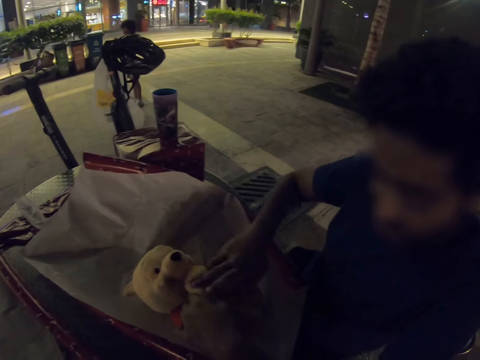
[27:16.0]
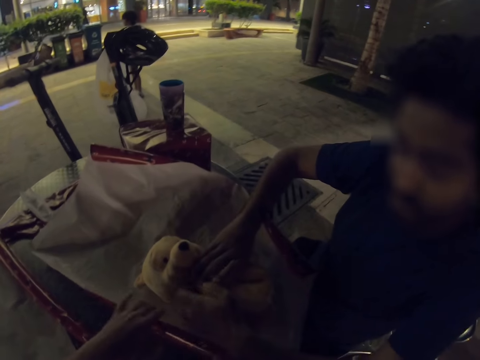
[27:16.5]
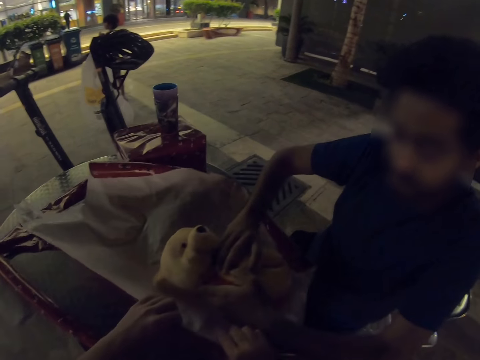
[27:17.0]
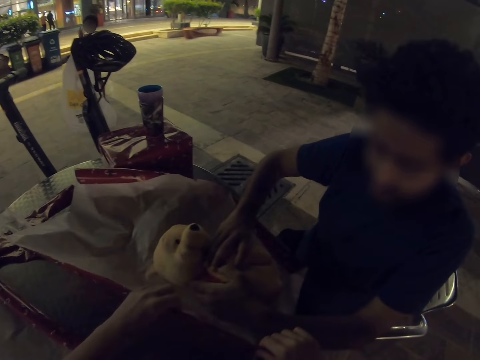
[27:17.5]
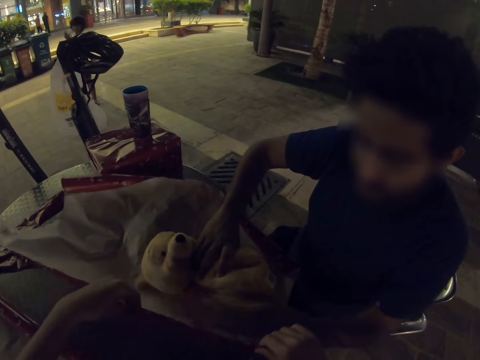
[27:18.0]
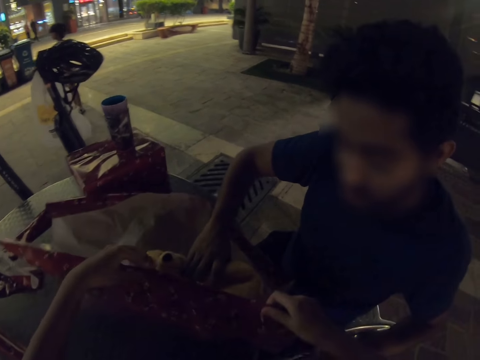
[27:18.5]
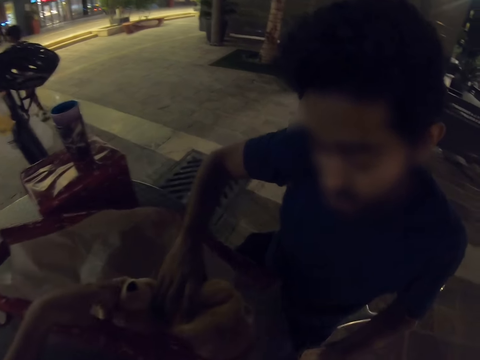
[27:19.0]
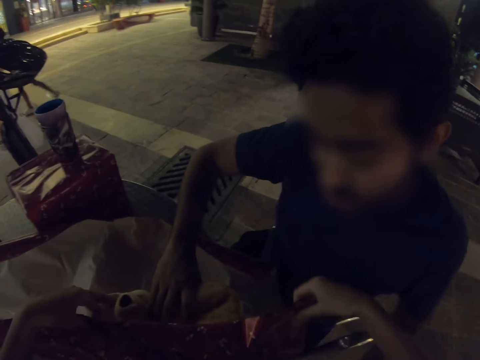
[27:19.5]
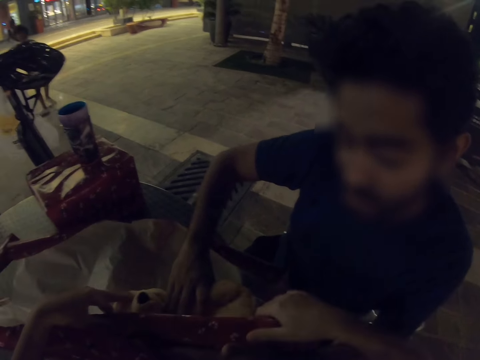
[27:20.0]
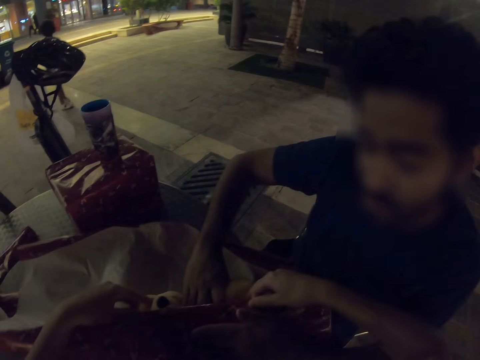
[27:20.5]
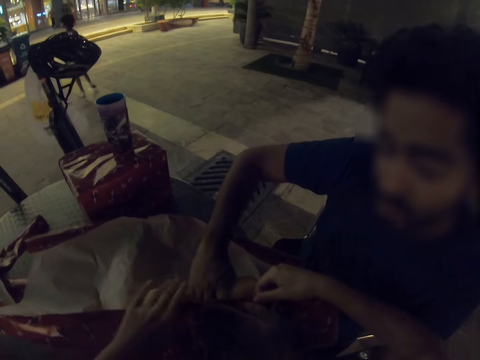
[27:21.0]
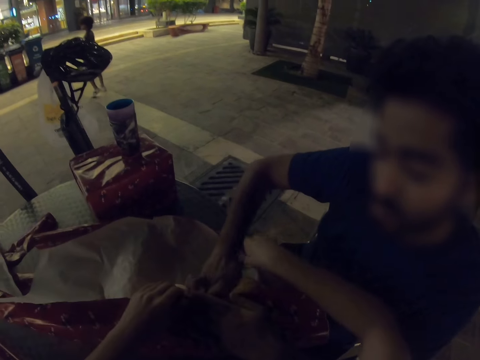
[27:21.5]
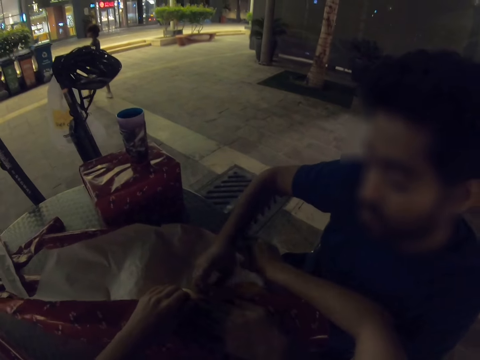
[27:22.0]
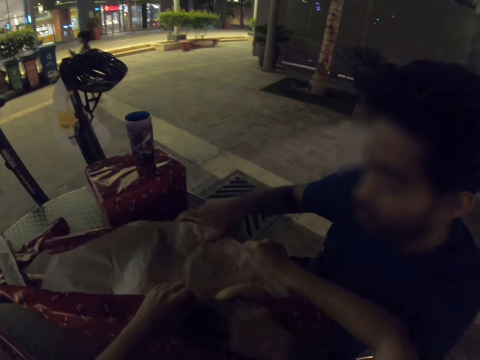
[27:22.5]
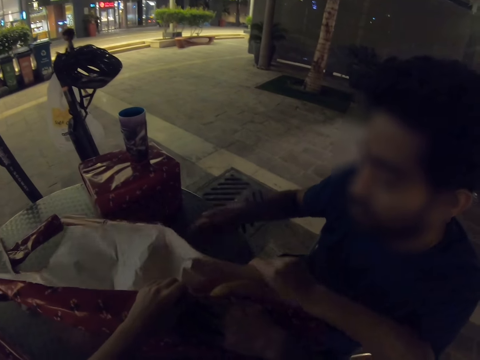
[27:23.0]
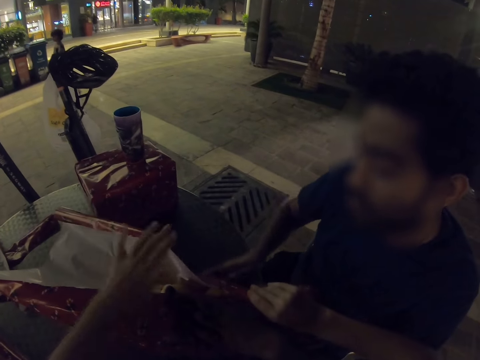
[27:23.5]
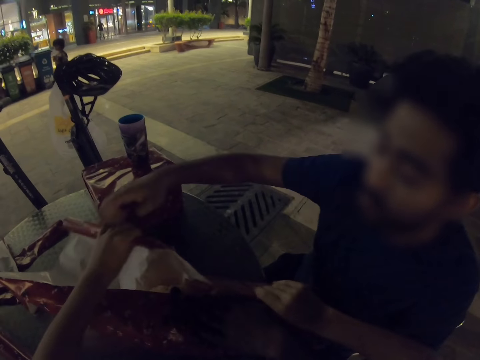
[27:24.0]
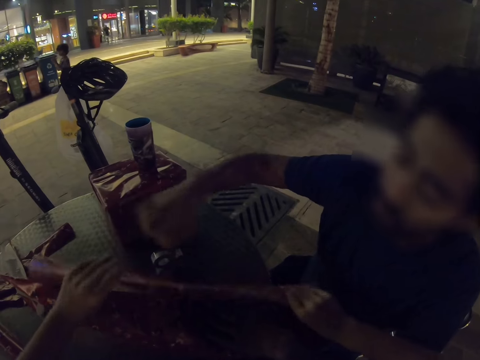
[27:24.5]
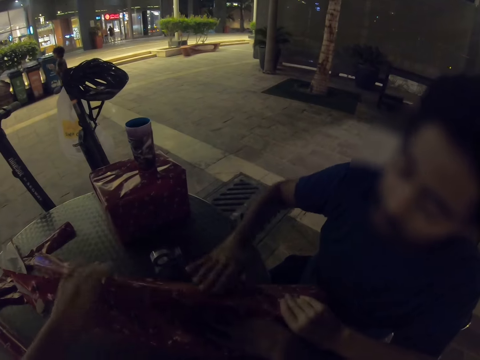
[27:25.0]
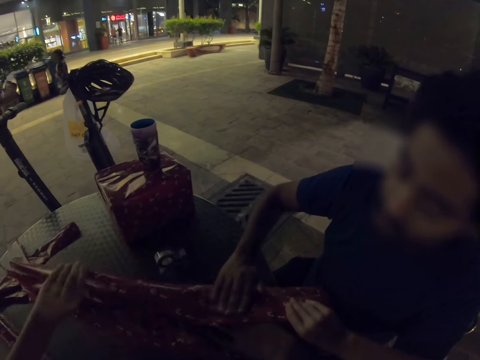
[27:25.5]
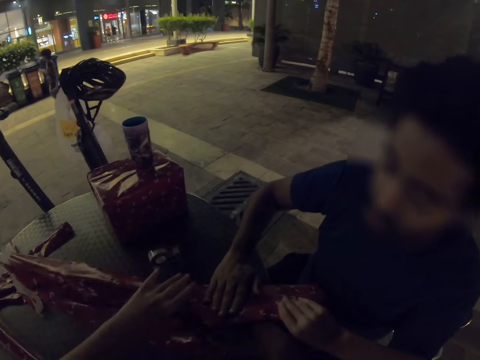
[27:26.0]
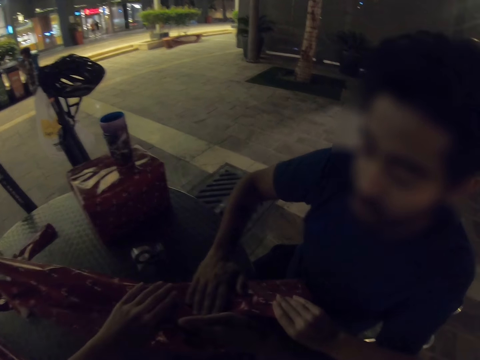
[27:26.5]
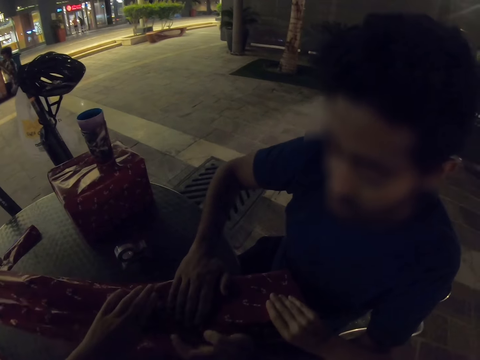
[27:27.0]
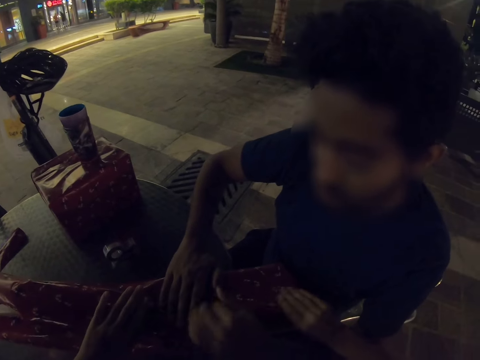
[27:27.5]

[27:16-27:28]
The camera wearer pulls a gift wrapper. They wrap the doll with the gift wrapper. A man wraps the doll with the gift wrapper.

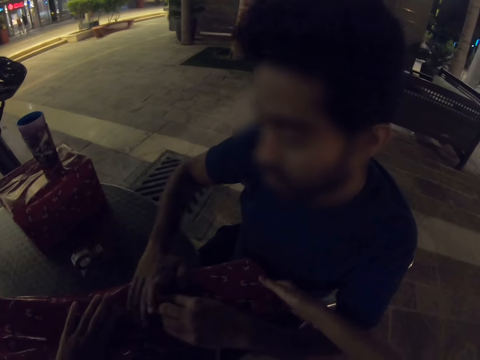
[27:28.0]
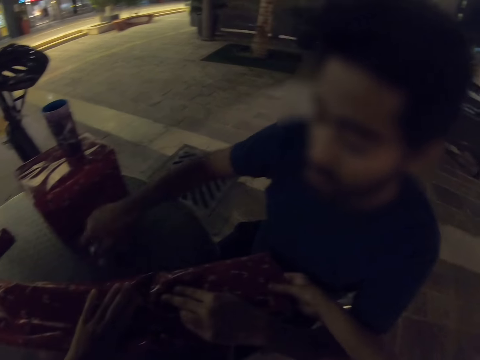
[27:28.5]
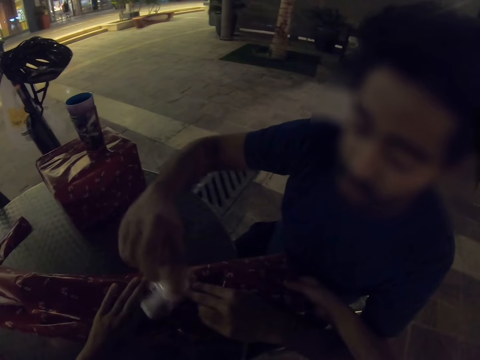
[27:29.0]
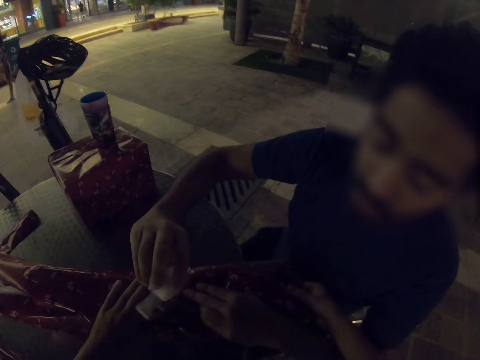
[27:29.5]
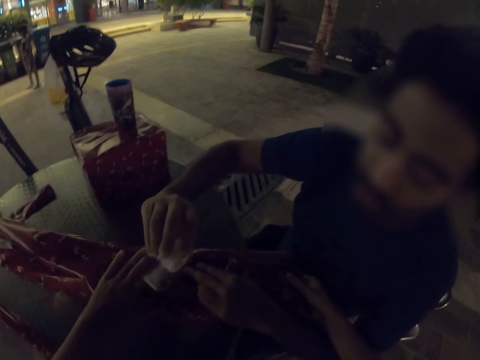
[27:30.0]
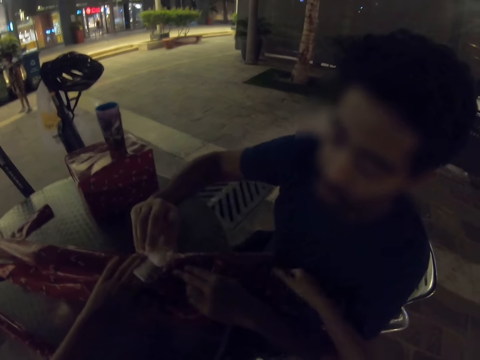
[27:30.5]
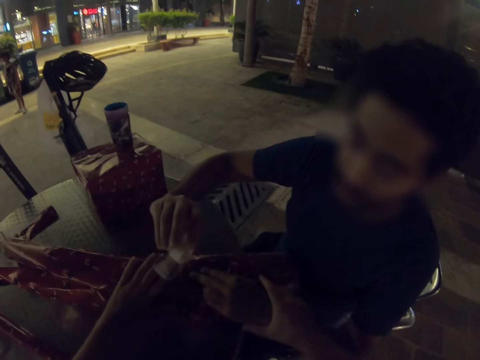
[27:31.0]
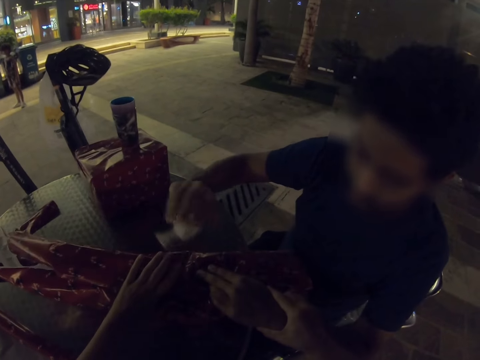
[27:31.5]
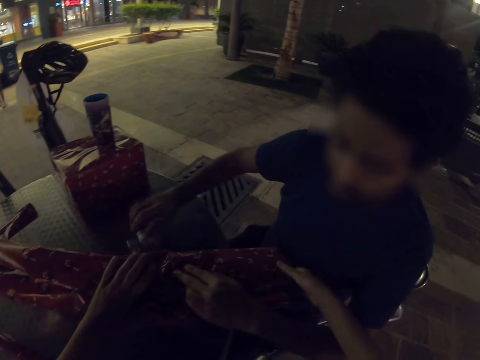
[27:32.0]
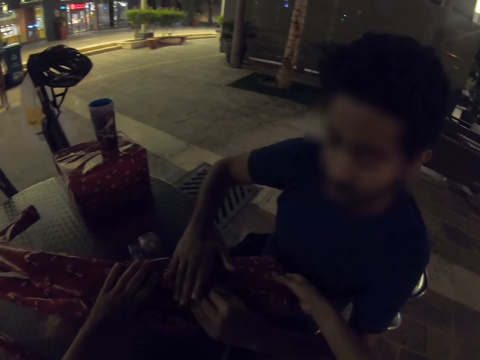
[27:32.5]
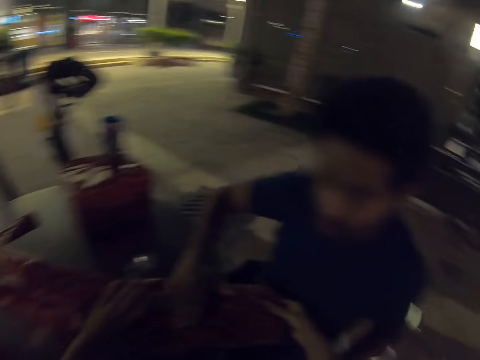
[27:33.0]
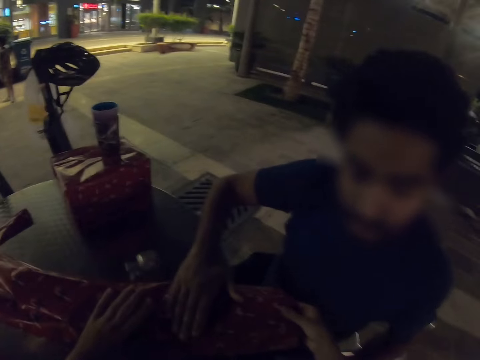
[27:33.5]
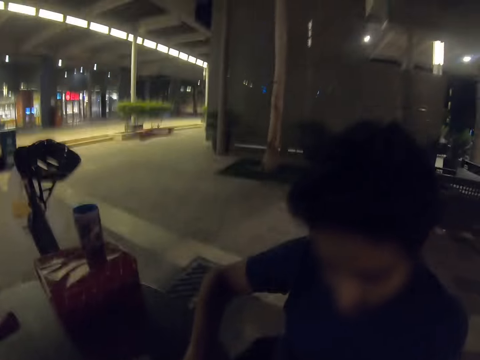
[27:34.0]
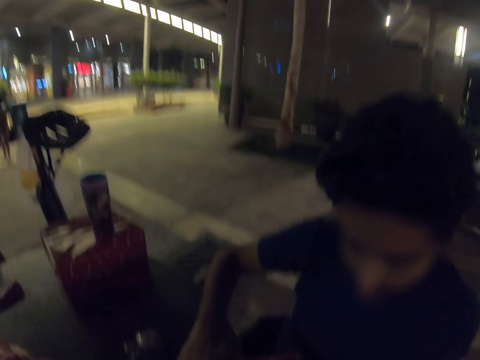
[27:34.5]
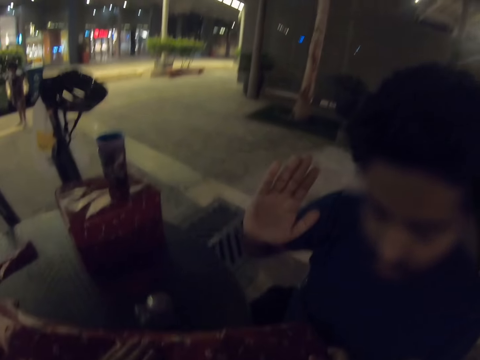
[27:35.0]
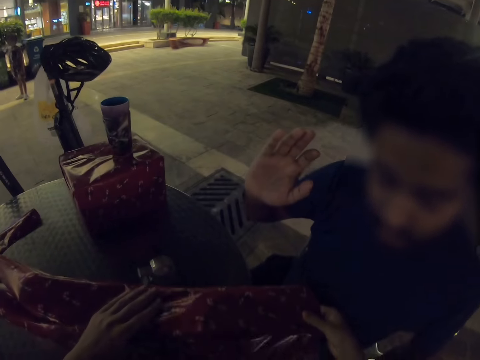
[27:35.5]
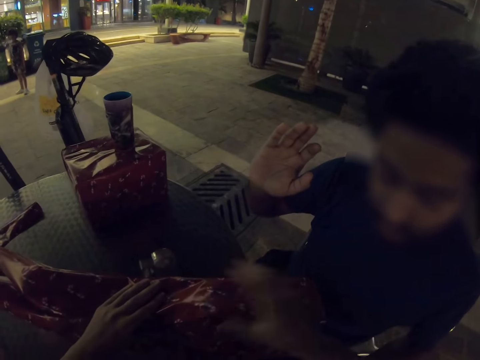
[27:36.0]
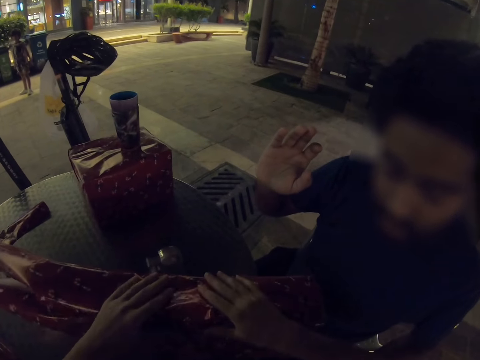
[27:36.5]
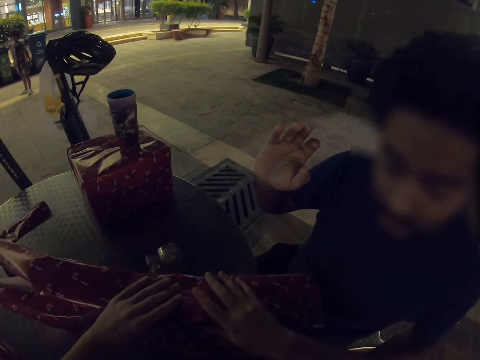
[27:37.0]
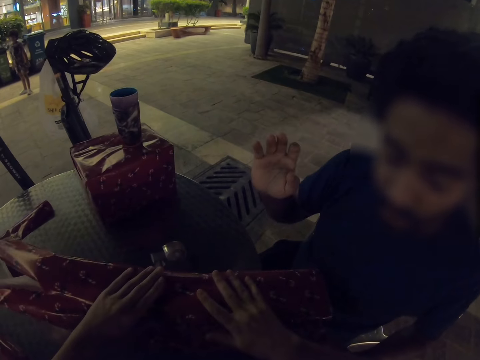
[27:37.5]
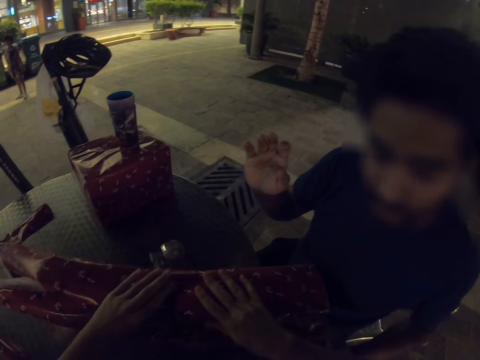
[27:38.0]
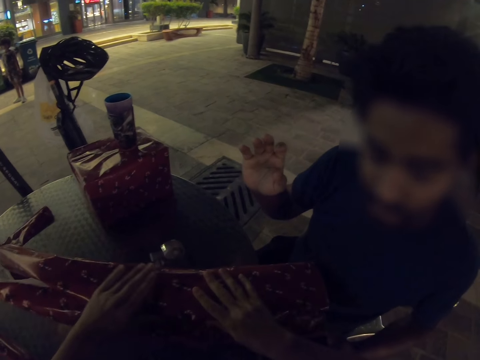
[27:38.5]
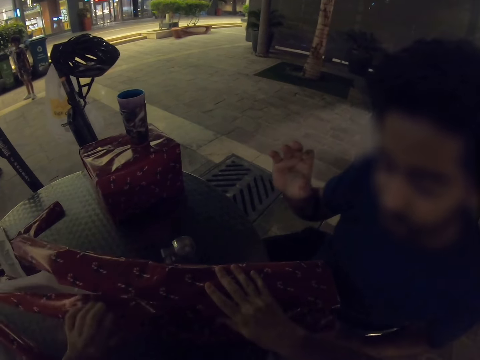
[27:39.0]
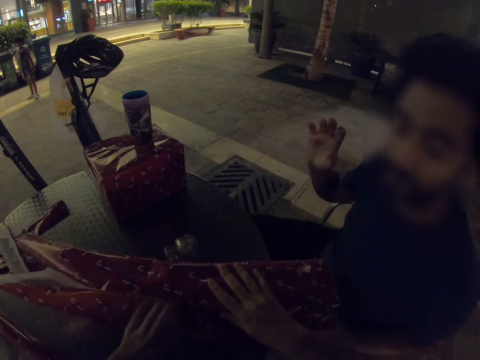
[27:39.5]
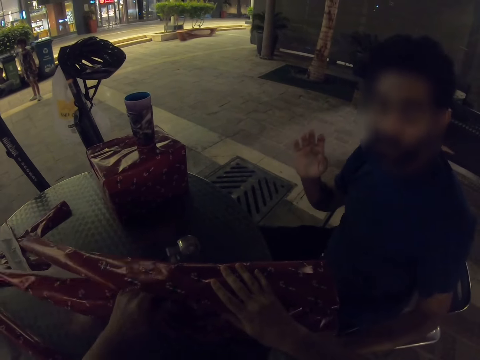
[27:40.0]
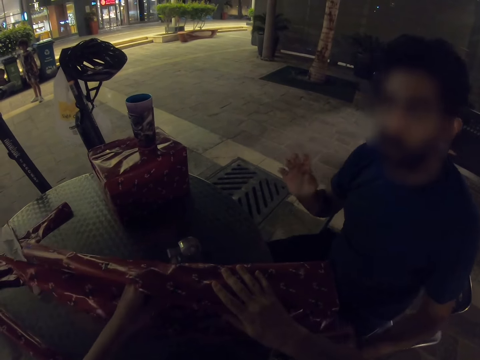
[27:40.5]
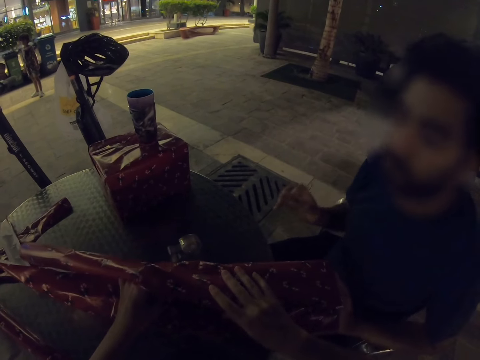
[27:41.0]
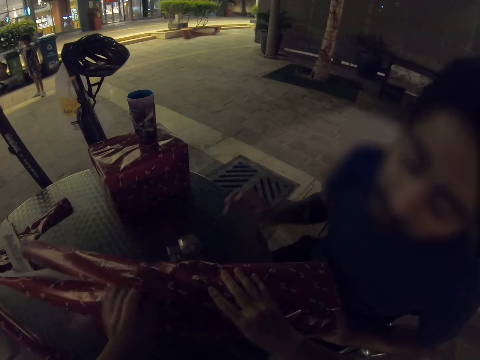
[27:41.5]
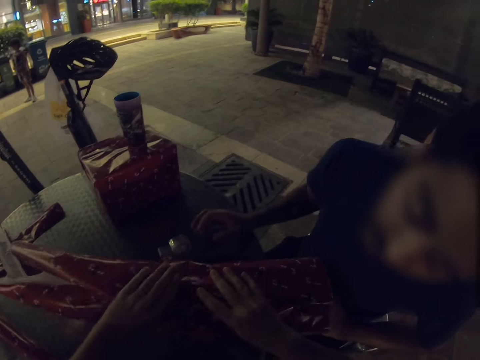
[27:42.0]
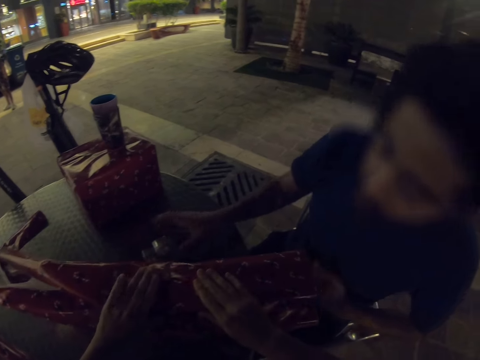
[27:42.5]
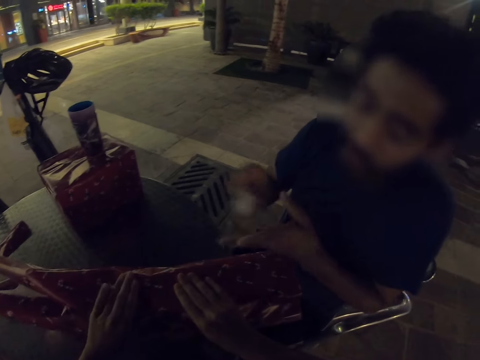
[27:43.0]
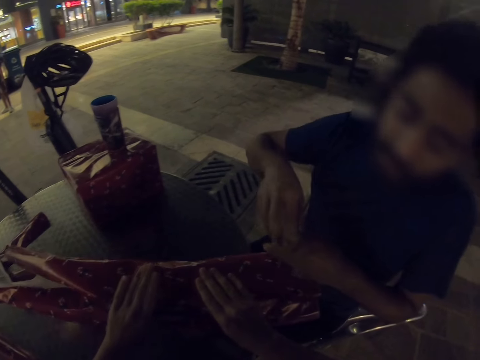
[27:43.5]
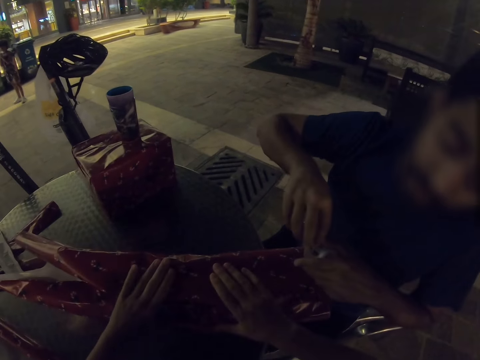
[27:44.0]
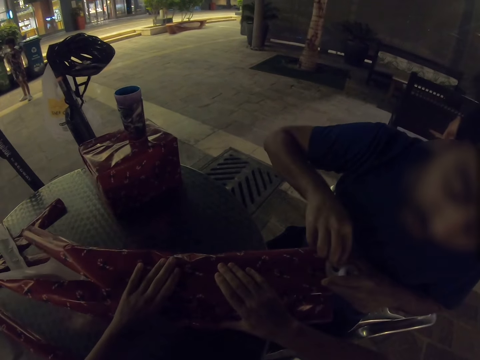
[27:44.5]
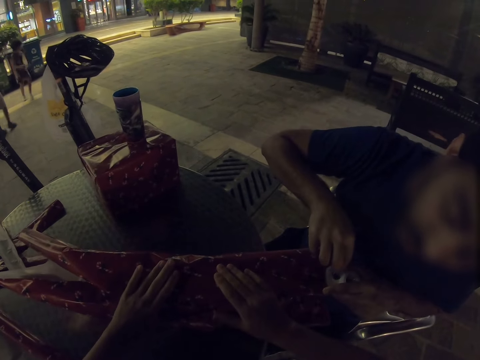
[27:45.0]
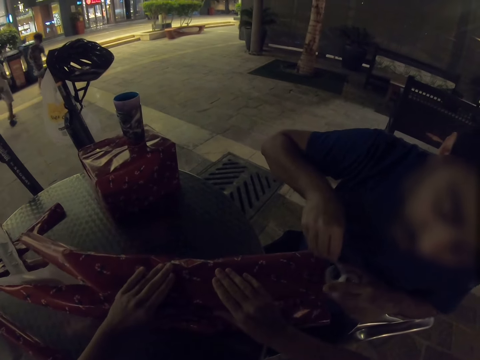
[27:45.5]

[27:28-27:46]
A man picks cello tape from the table, holds the tape, and puts the cello tape on the table. The camera wearer and the man wrap a gift. The man raises a hand. The camera wearer wraps the doll. The man picks the cello tape from the table.
